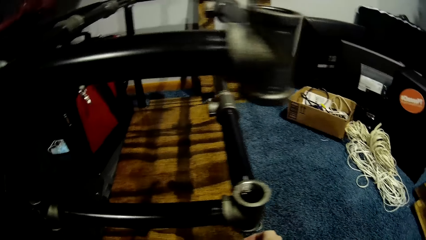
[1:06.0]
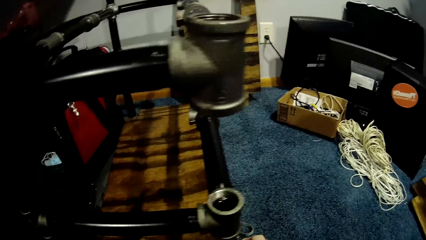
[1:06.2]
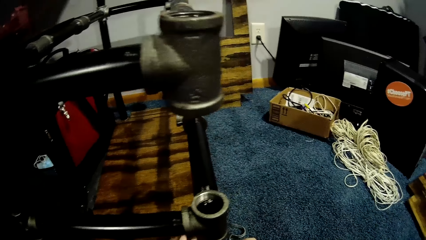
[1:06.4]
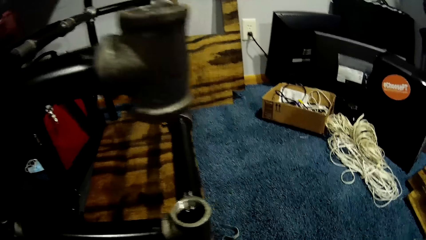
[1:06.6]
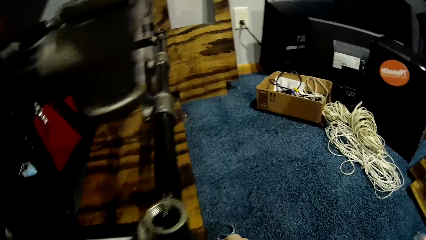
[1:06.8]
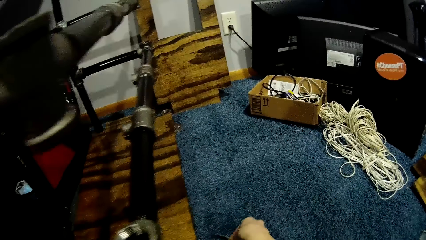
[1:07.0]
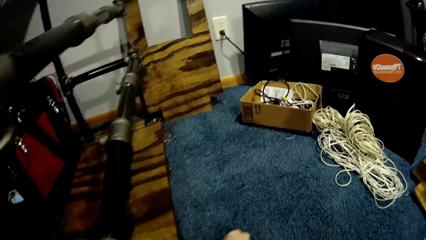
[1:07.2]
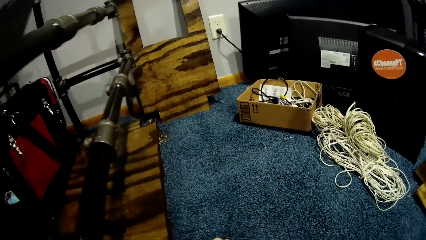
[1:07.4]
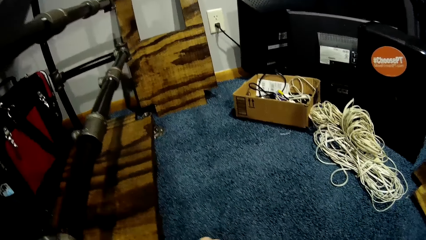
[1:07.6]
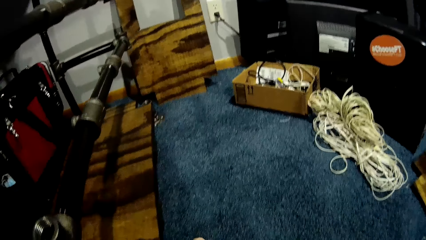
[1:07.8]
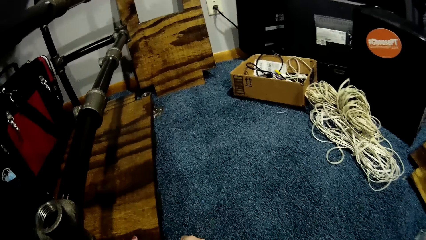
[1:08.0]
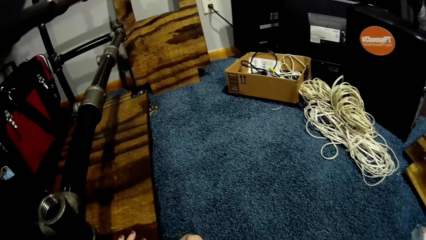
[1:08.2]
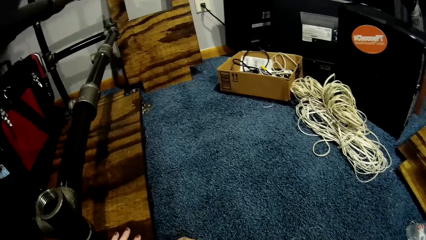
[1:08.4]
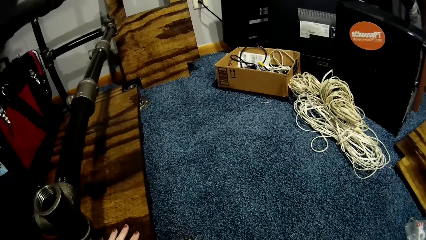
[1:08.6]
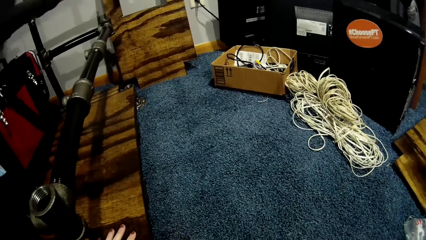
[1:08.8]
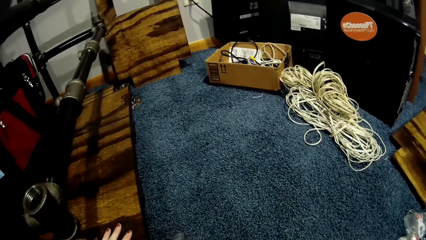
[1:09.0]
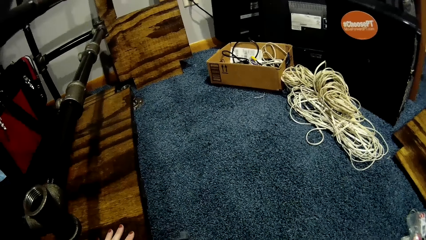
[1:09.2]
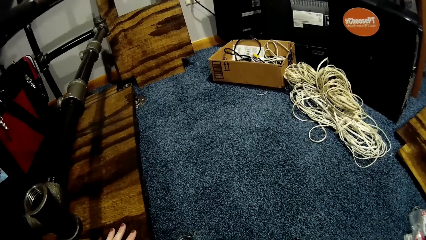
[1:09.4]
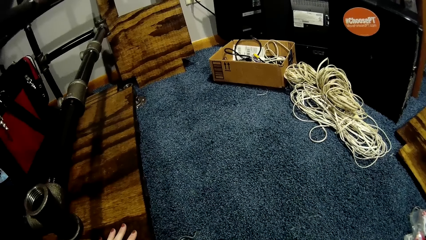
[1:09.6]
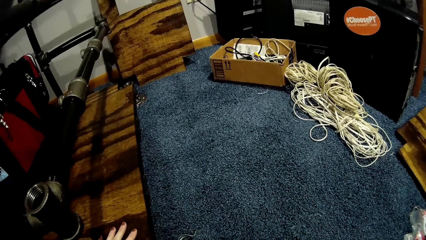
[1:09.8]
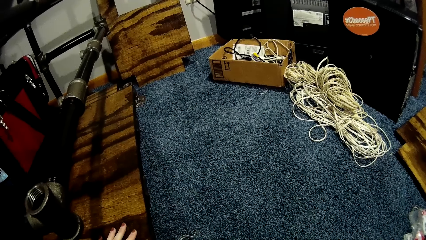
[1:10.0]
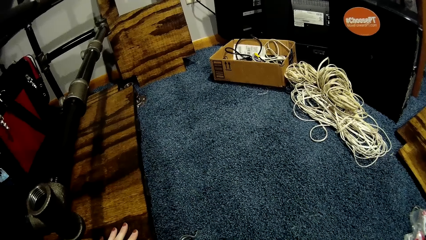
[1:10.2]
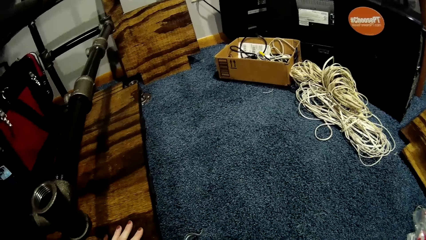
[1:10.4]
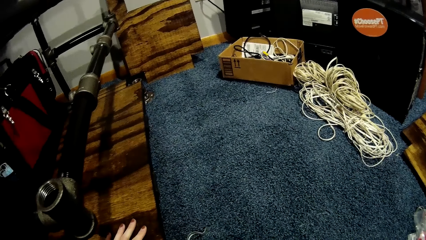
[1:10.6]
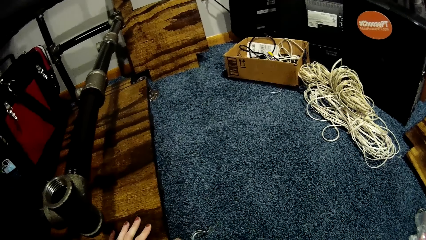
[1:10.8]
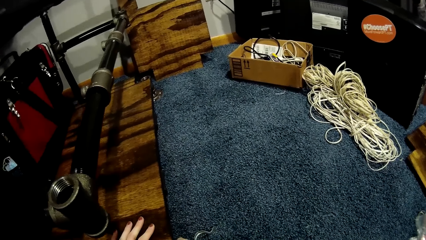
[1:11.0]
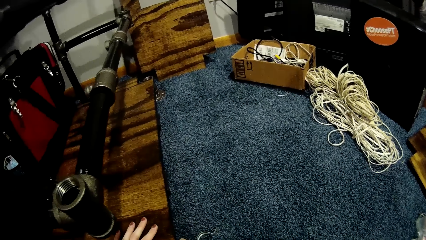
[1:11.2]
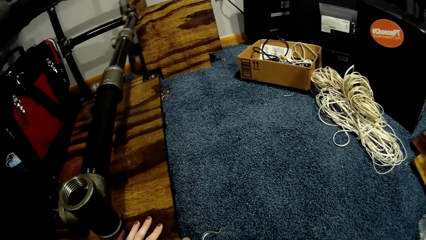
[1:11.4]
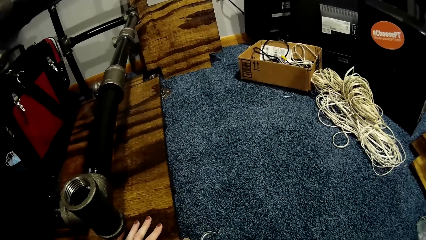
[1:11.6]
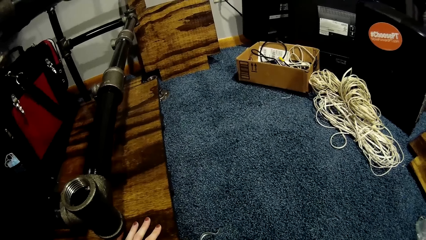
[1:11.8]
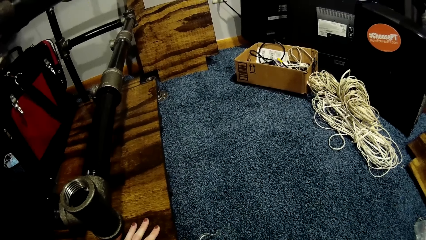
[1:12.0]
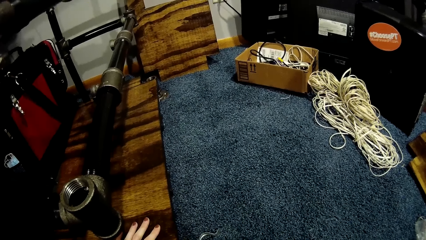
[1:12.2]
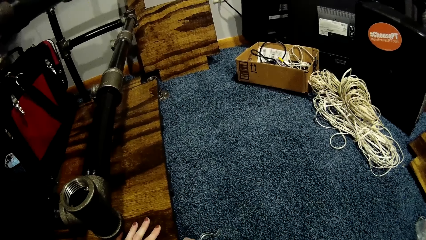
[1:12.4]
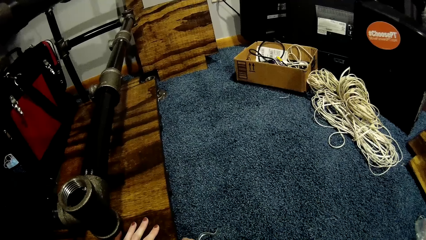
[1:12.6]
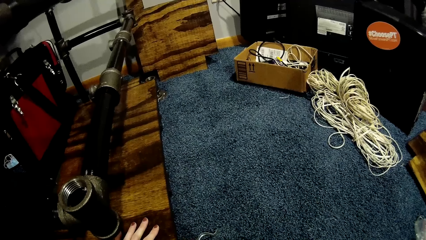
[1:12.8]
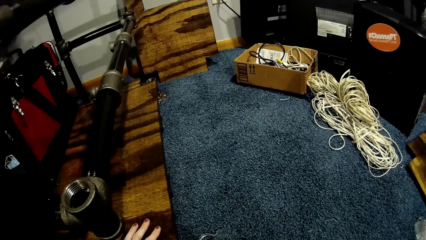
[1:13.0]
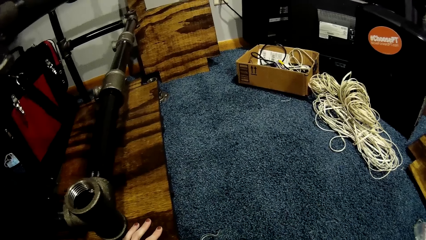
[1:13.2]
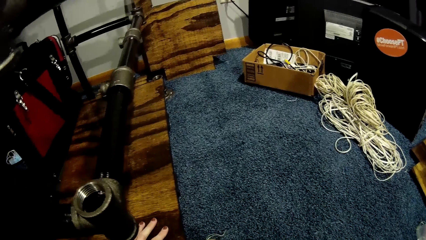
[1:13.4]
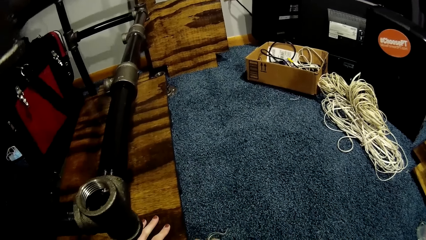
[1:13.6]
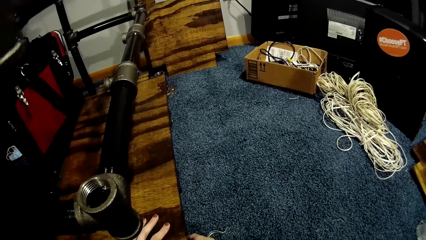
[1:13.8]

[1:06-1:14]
The camera wearer fixes the wood on the car lift with her left hand.

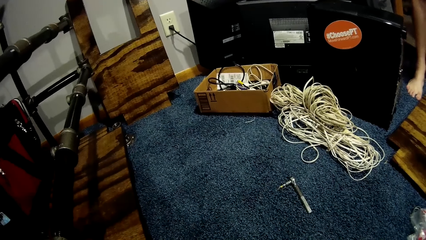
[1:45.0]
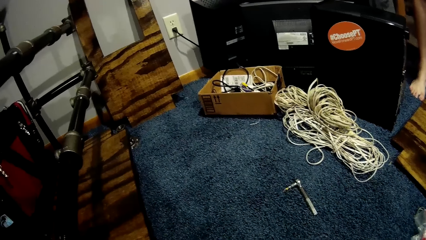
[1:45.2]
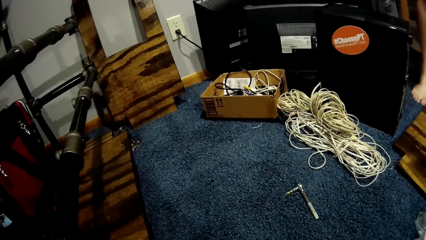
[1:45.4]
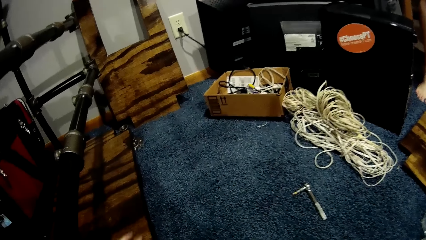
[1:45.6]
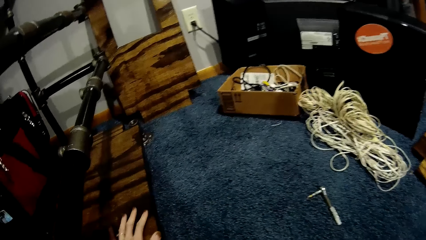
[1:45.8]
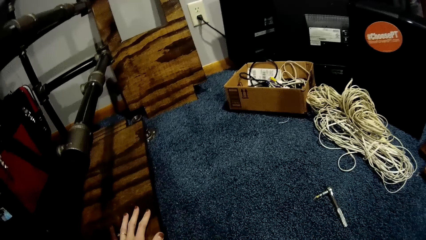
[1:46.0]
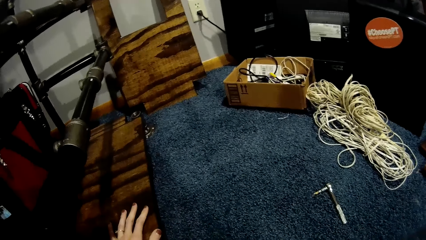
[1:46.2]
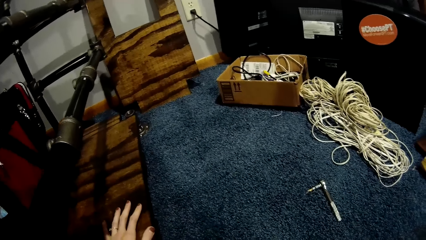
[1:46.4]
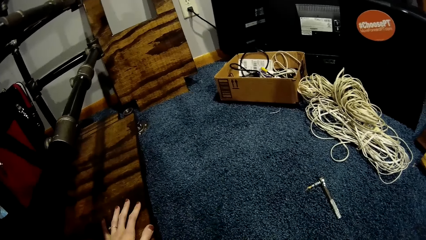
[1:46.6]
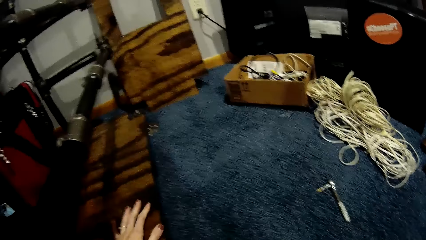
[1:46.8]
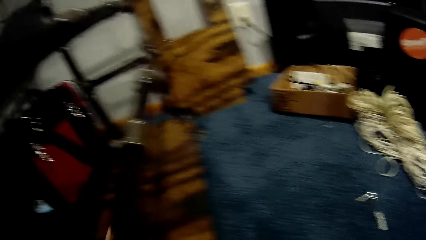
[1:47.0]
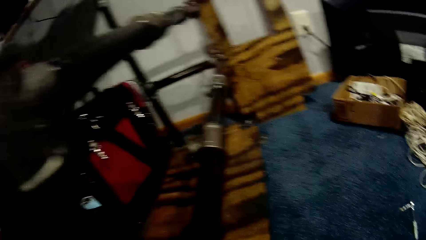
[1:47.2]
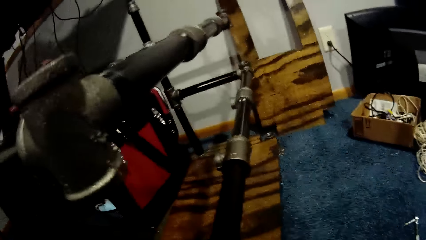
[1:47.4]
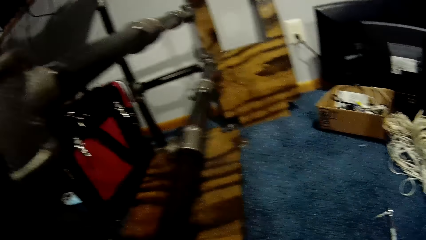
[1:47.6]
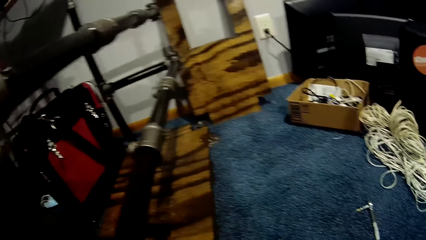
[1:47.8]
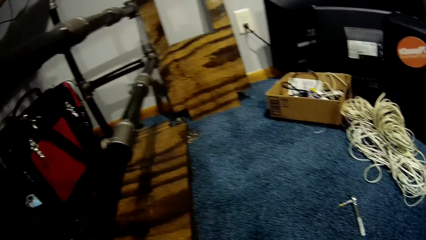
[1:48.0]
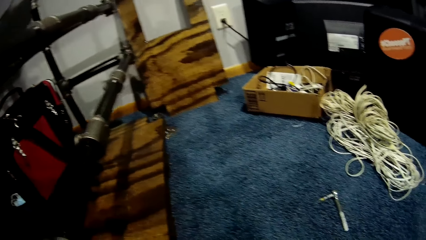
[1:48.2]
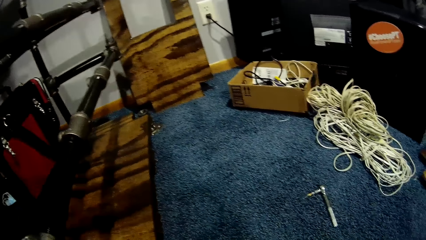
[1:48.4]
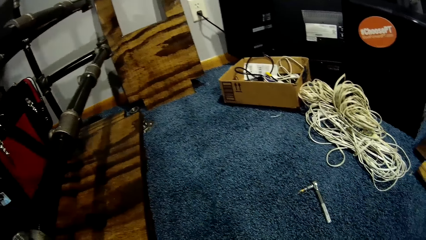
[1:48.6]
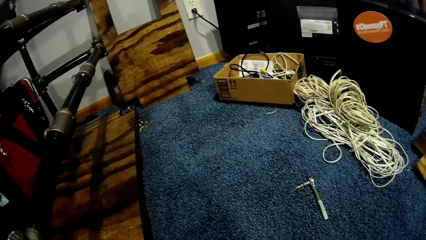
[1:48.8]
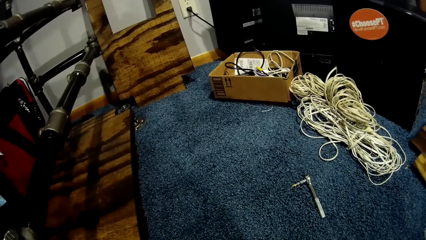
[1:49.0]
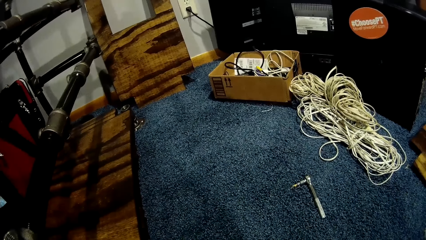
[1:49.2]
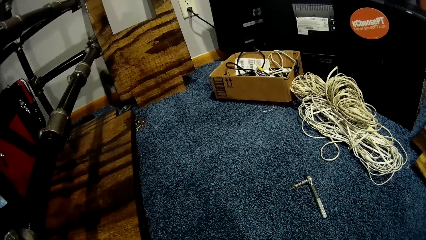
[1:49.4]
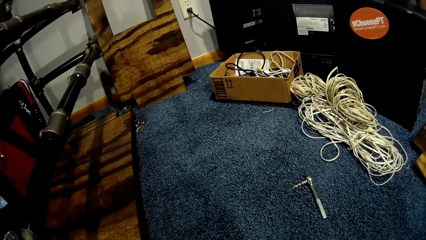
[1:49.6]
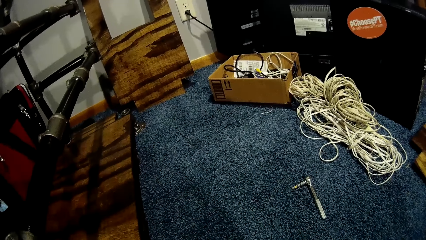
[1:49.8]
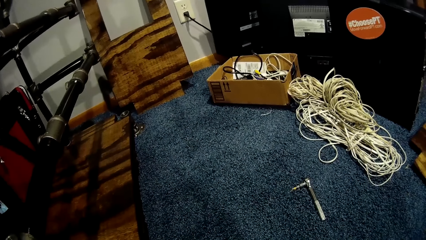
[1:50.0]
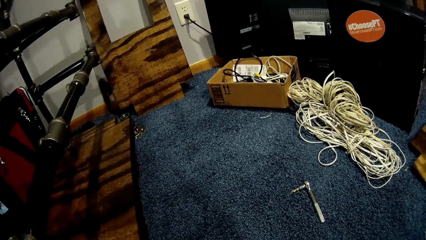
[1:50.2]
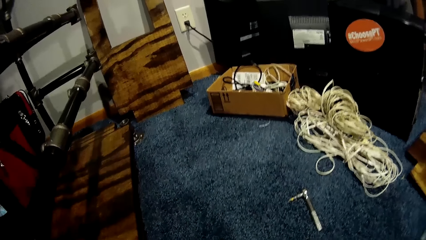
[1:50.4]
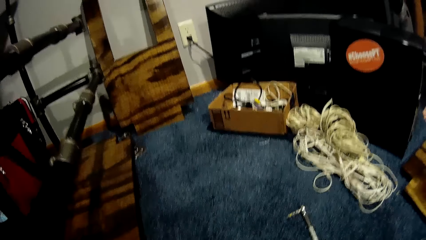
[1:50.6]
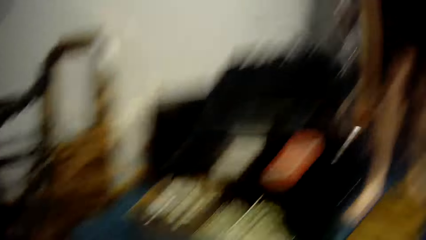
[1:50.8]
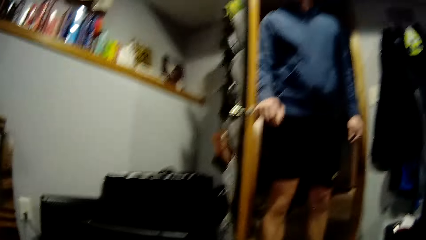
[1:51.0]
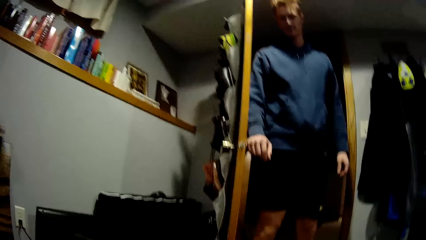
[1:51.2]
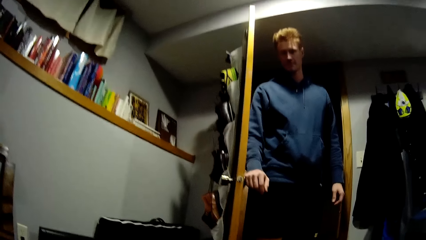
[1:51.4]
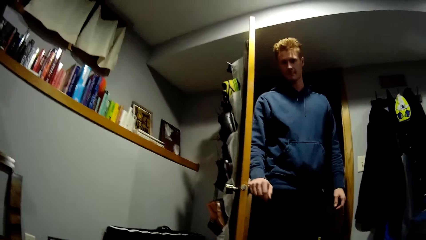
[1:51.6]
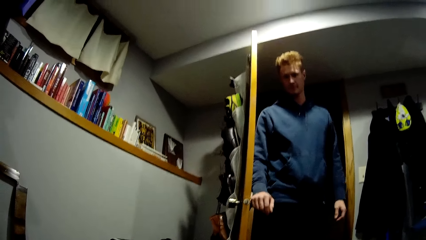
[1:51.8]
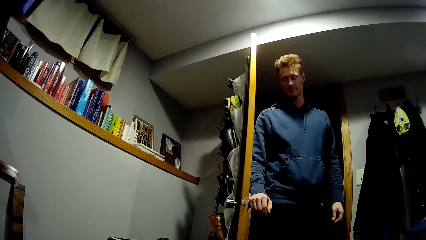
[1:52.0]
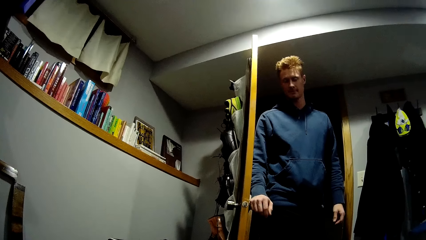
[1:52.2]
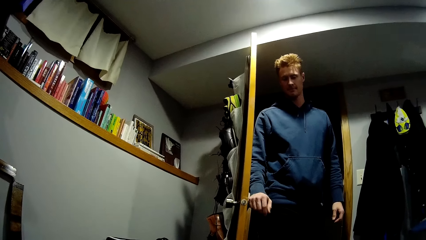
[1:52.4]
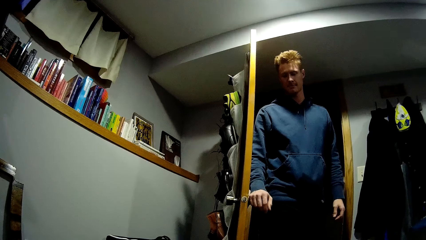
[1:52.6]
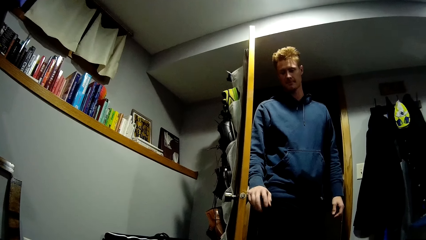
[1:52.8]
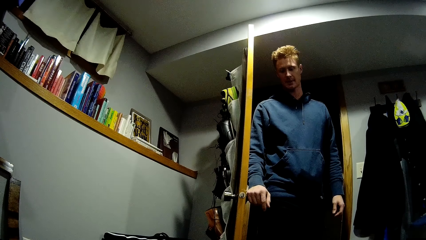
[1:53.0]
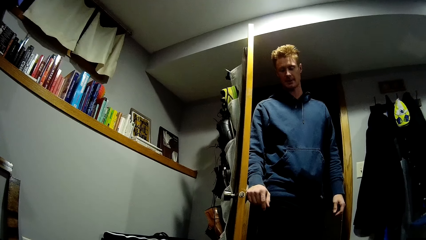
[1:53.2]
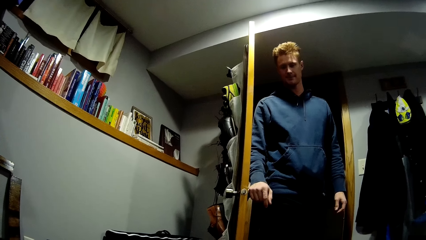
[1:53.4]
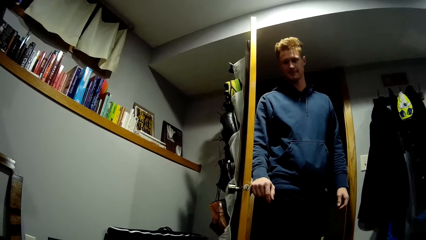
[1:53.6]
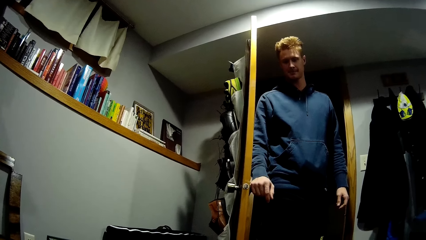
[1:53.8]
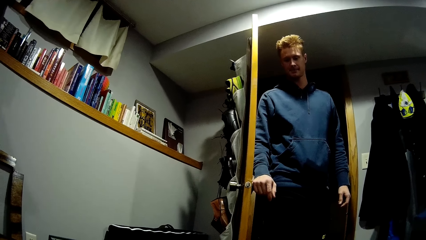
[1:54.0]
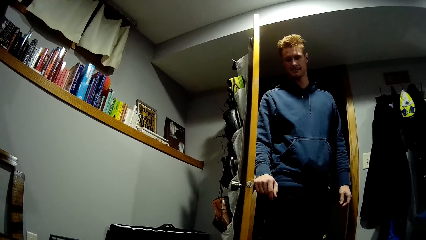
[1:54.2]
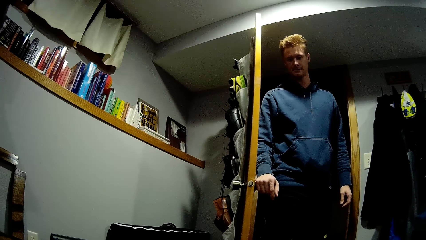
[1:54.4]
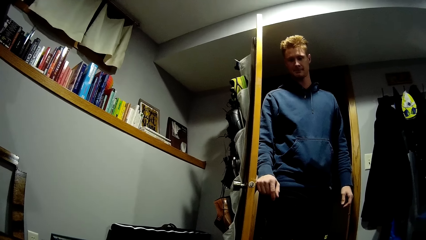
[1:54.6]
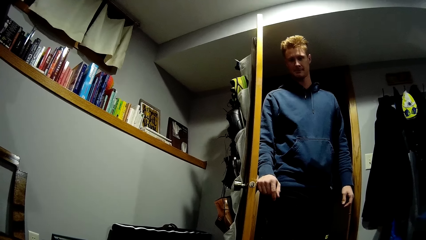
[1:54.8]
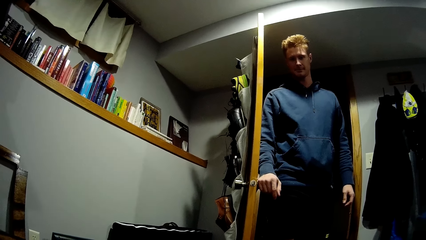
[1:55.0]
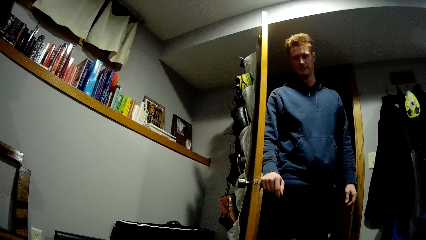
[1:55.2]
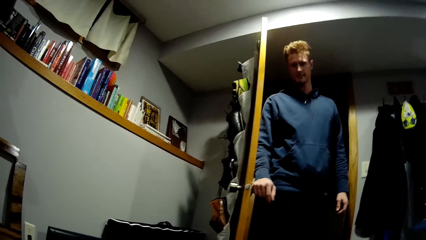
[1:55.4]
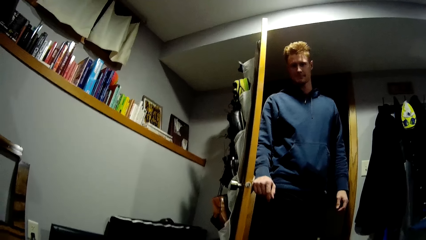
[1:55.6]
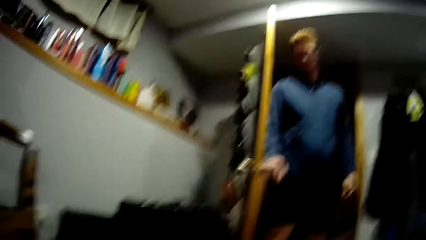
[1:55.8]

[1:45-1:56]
The camera wearer interacts with a man. The man talks.
